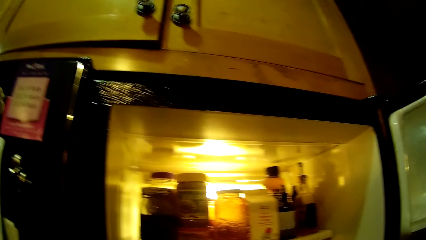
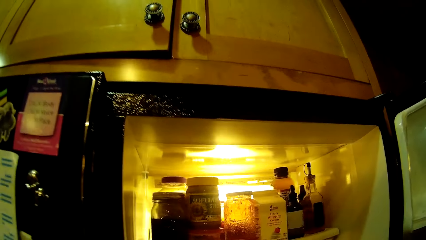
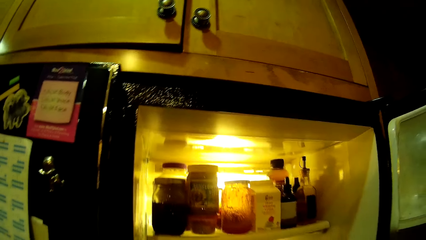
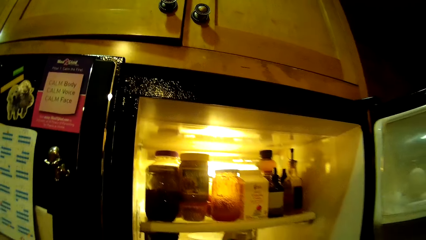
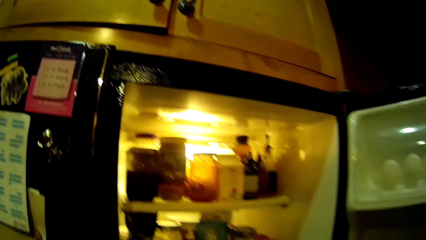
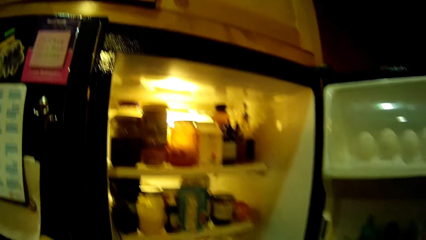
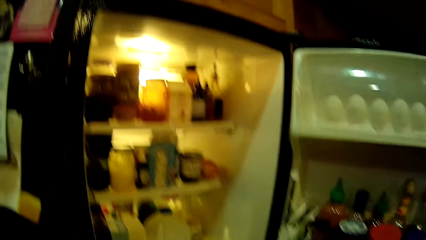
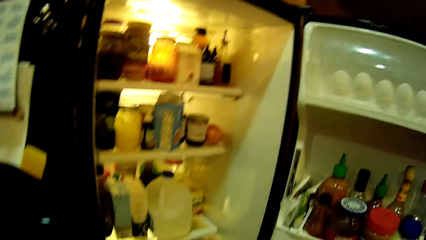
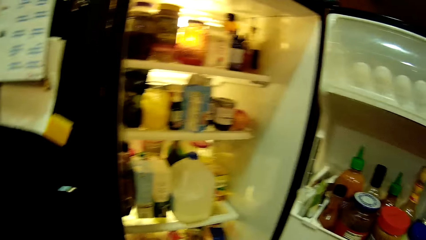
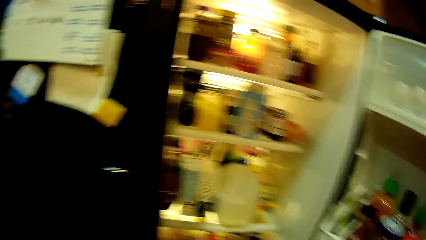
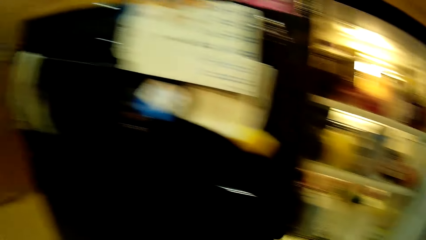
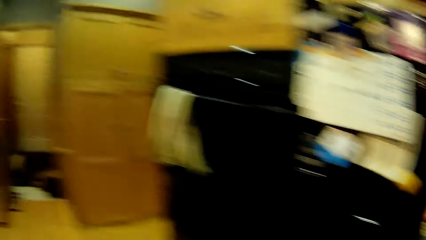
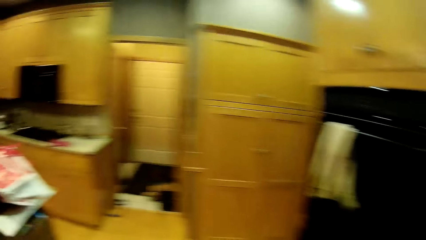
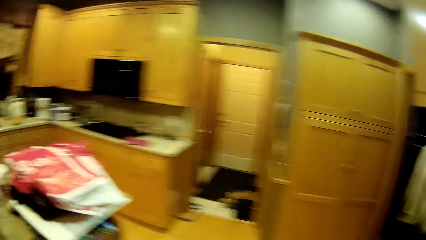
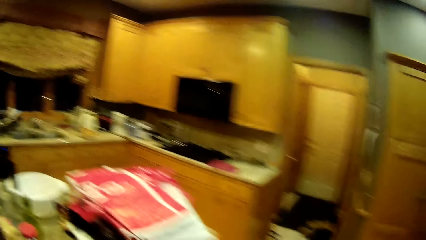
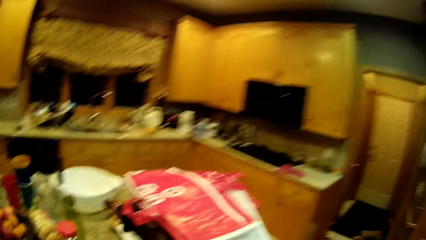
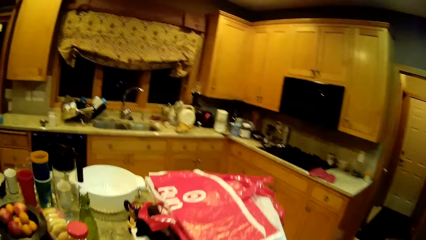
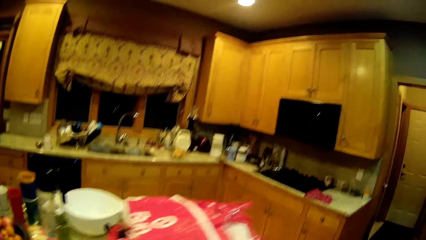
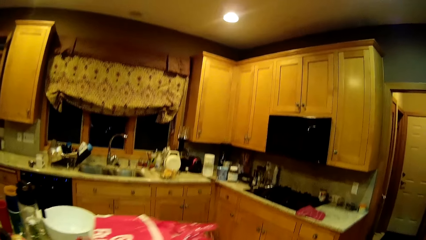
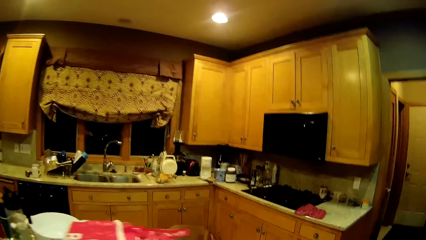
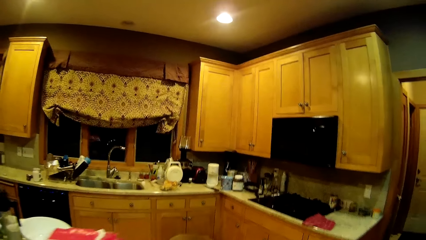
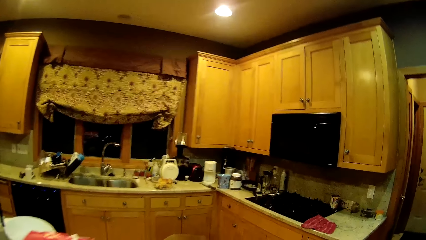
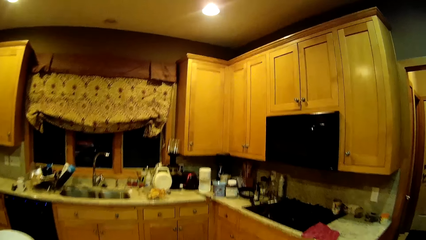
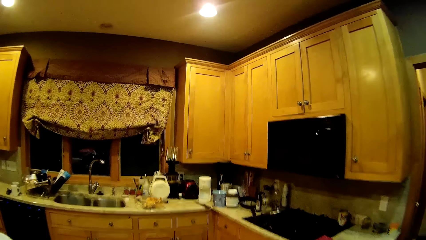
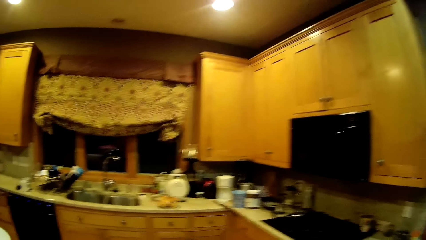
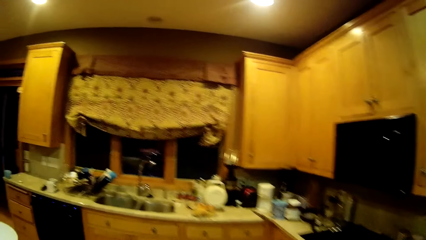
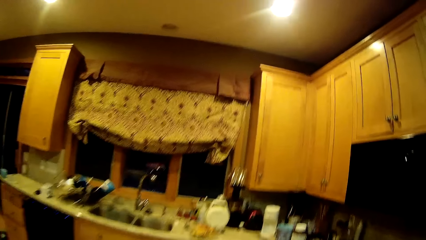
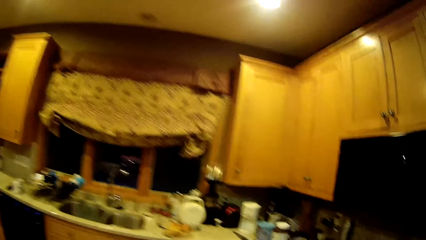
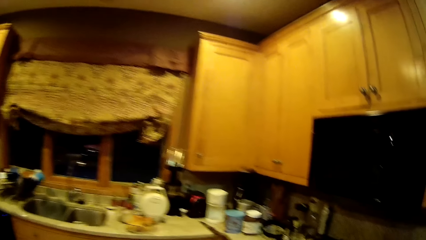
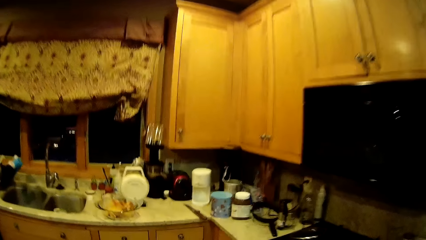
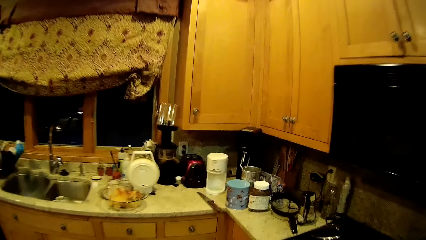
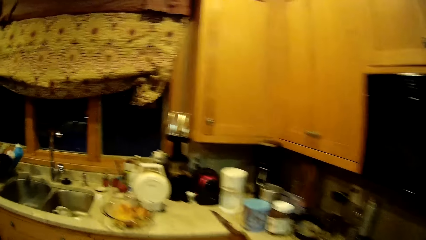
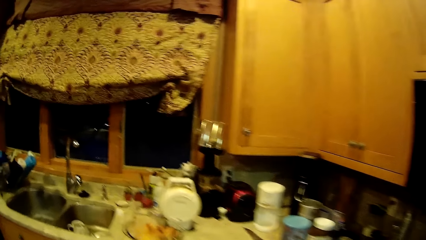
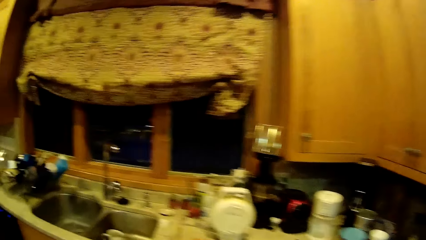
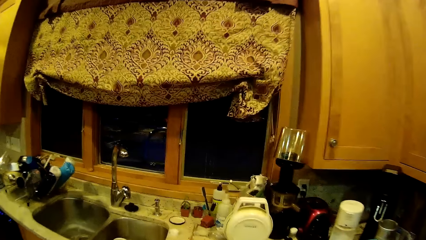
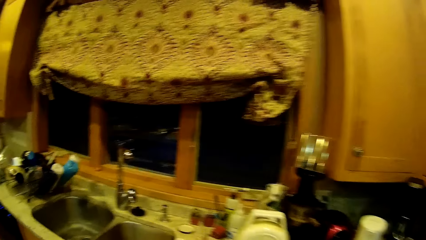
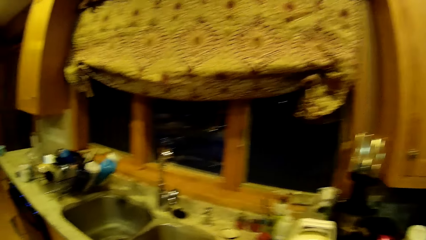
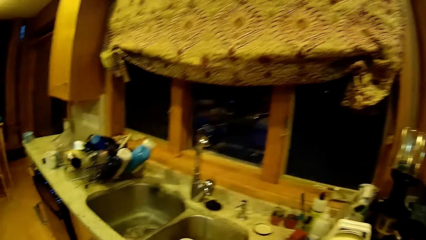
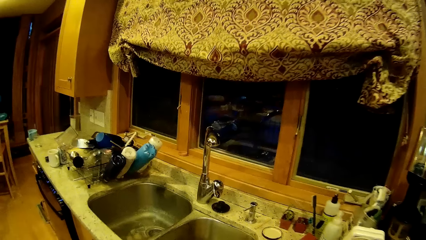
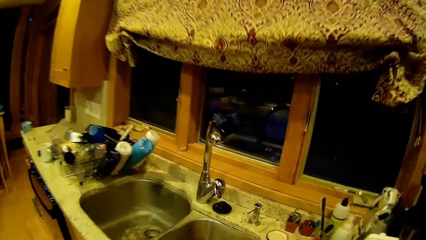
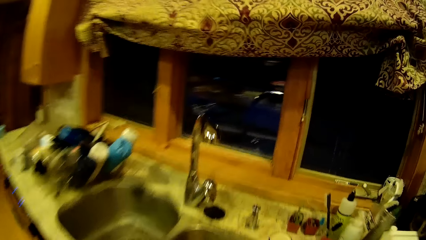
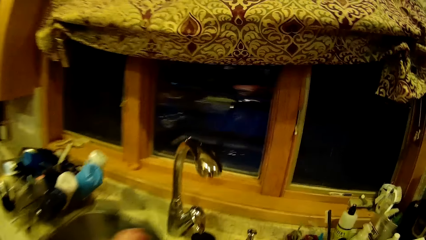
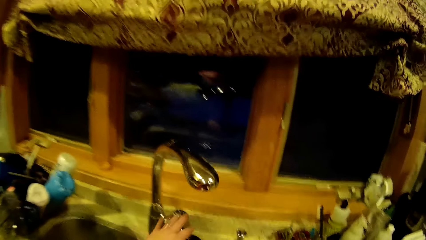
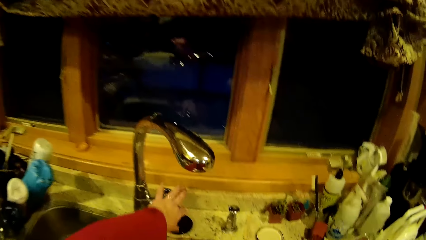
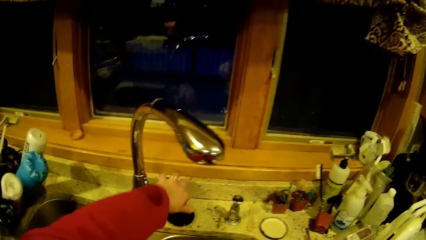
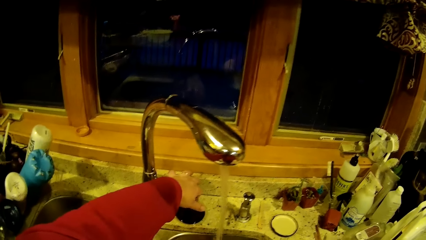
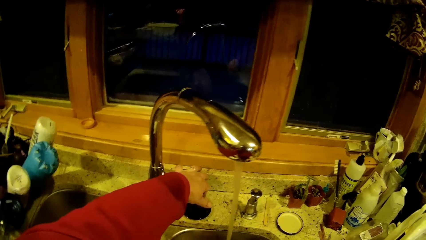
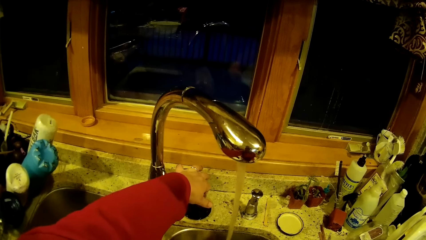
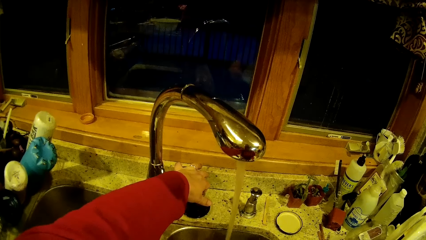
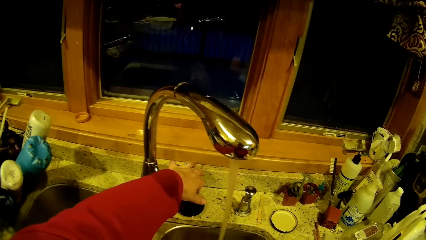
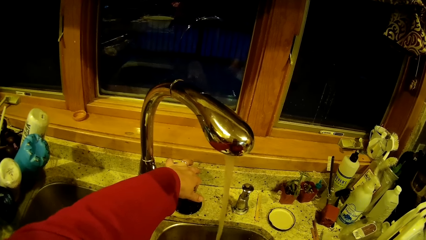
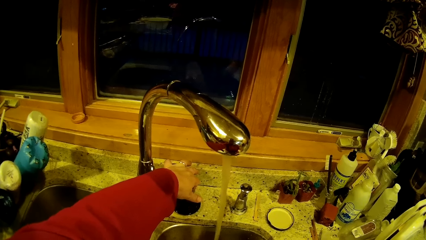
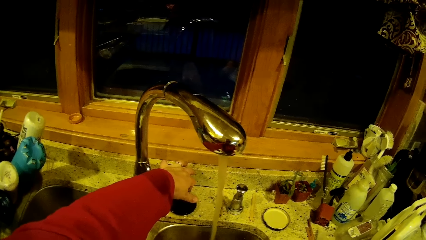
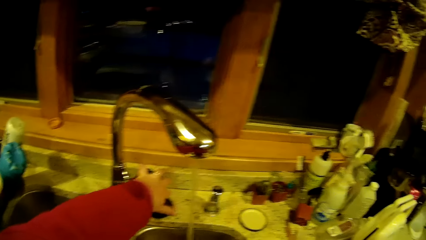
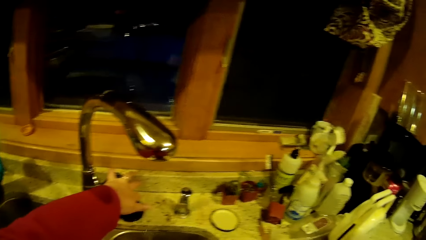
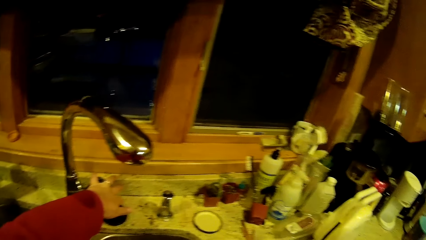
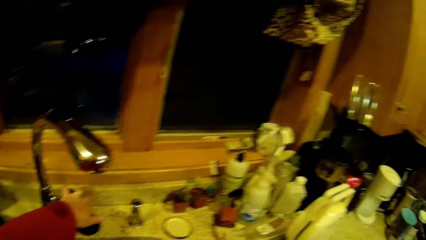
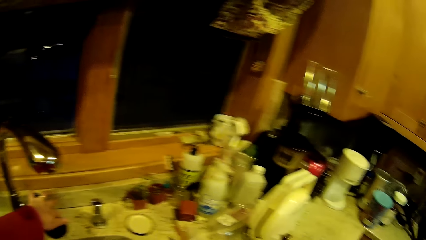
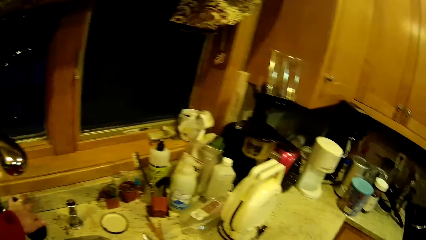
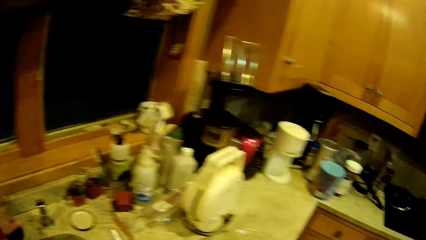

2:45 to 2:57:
The camera wearer walks away from the fridge. They close the fridge. They open the water tap. They wash their hand. They close the water tap.
